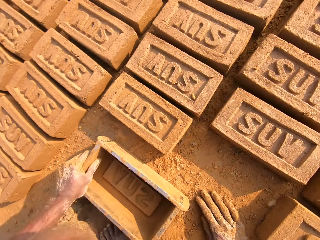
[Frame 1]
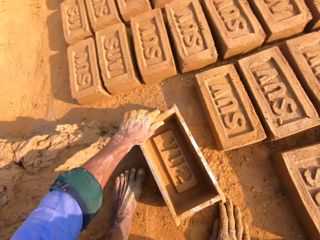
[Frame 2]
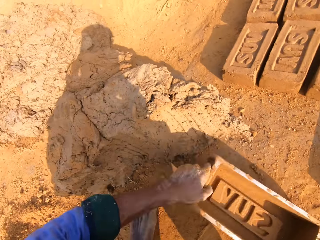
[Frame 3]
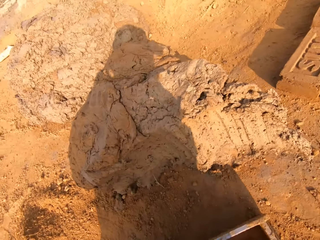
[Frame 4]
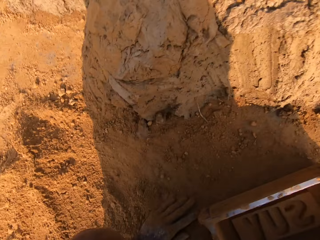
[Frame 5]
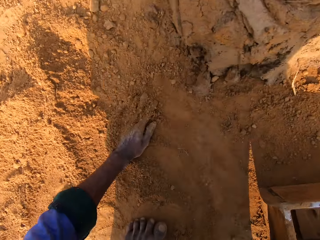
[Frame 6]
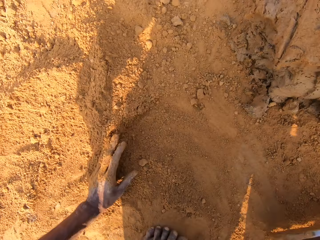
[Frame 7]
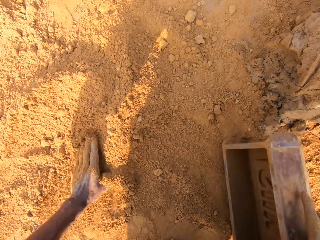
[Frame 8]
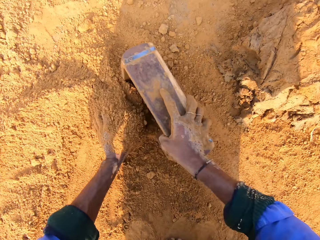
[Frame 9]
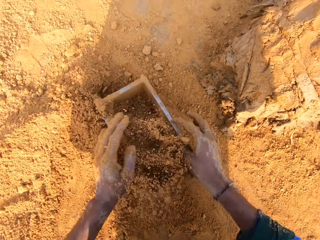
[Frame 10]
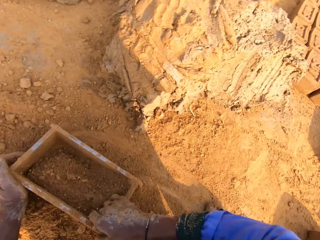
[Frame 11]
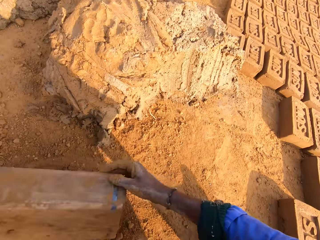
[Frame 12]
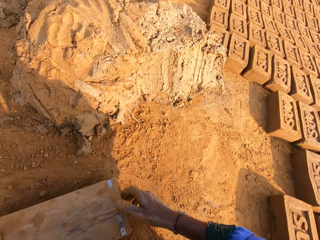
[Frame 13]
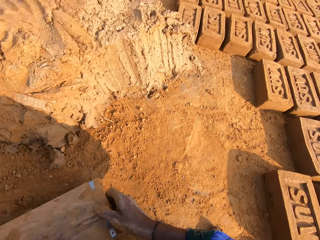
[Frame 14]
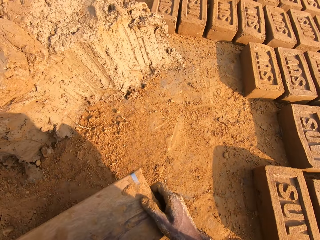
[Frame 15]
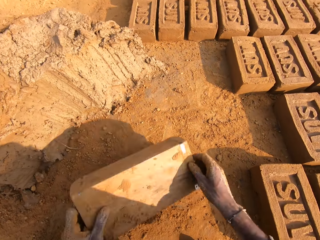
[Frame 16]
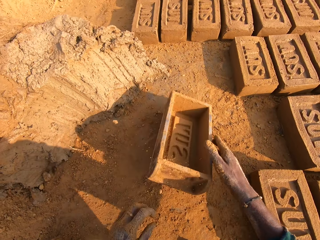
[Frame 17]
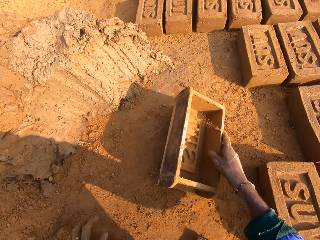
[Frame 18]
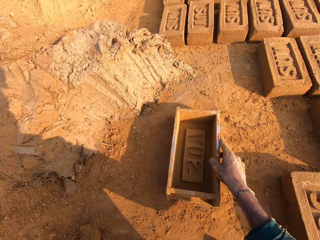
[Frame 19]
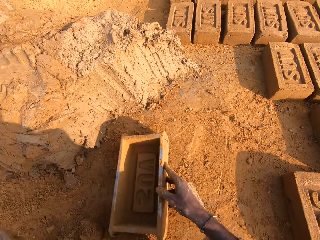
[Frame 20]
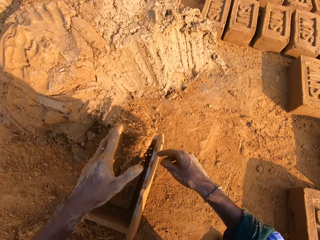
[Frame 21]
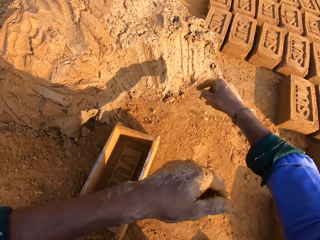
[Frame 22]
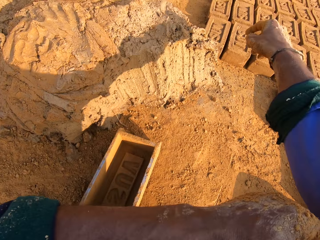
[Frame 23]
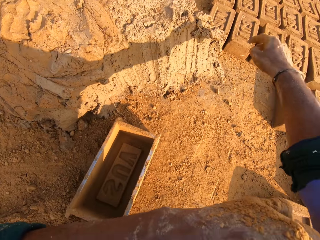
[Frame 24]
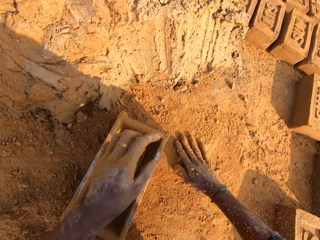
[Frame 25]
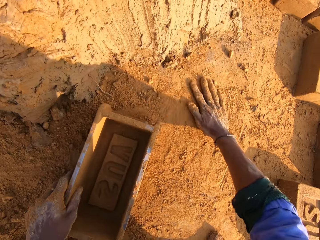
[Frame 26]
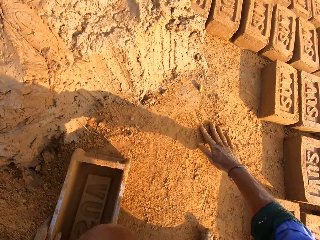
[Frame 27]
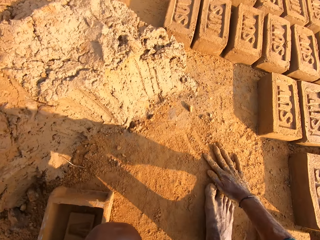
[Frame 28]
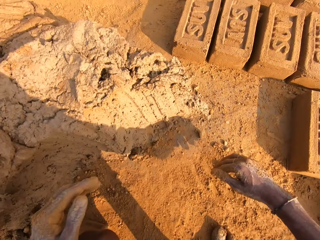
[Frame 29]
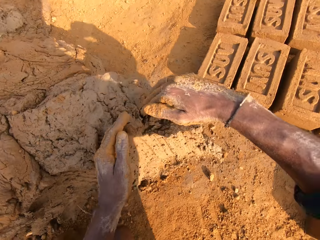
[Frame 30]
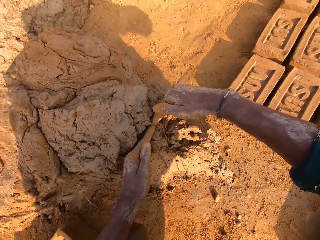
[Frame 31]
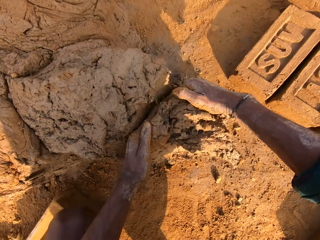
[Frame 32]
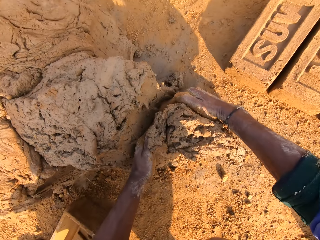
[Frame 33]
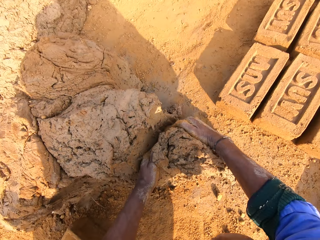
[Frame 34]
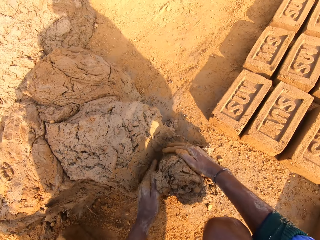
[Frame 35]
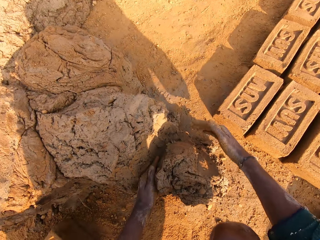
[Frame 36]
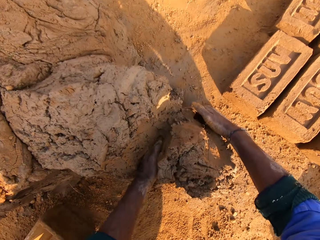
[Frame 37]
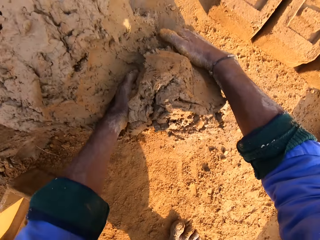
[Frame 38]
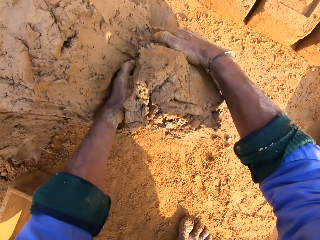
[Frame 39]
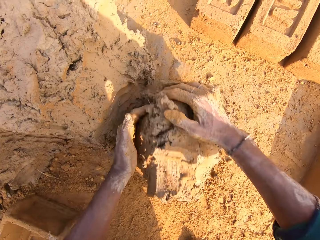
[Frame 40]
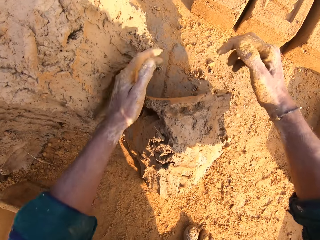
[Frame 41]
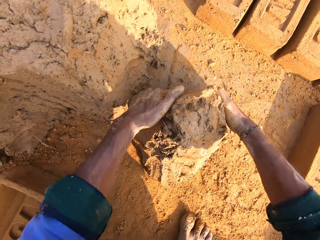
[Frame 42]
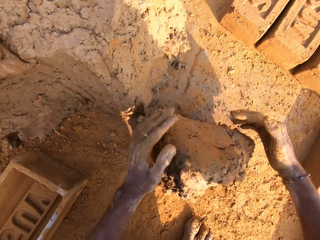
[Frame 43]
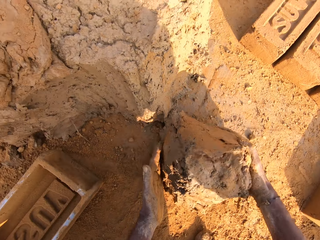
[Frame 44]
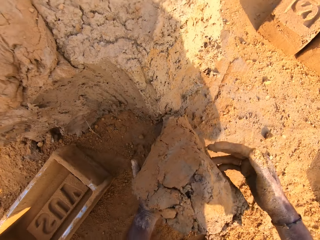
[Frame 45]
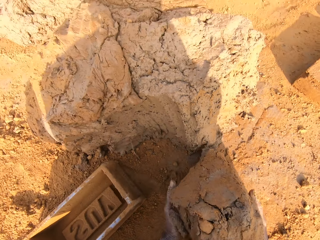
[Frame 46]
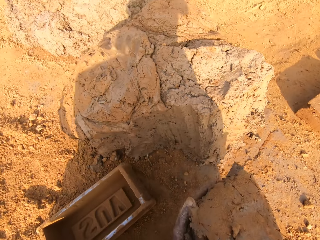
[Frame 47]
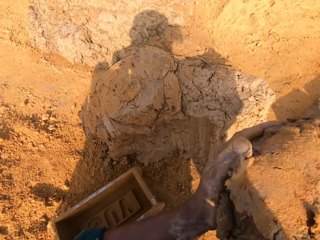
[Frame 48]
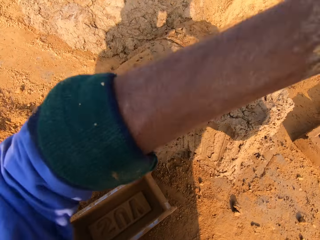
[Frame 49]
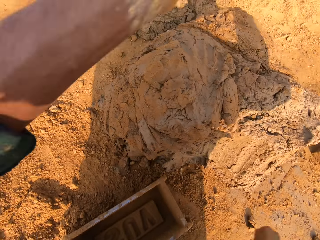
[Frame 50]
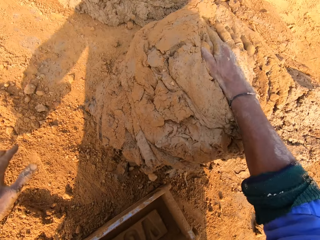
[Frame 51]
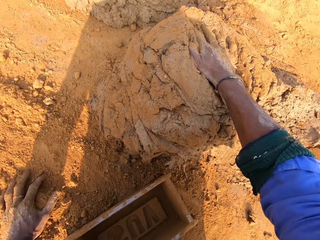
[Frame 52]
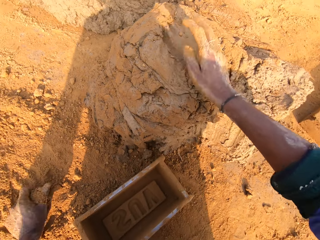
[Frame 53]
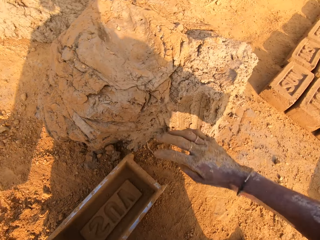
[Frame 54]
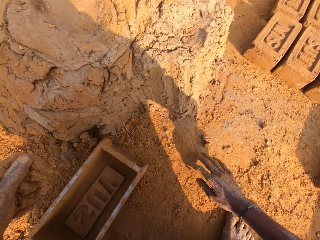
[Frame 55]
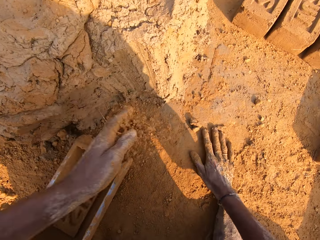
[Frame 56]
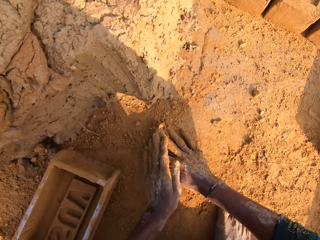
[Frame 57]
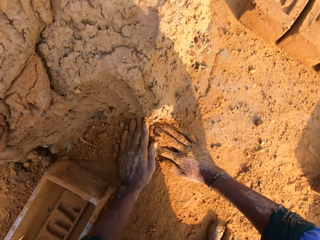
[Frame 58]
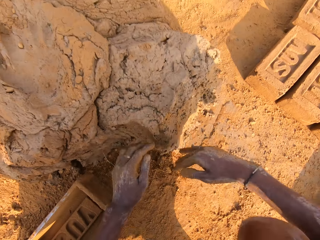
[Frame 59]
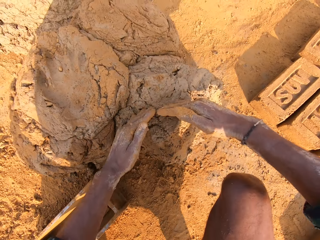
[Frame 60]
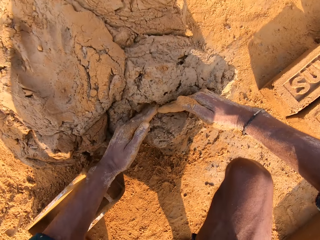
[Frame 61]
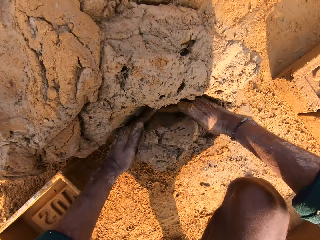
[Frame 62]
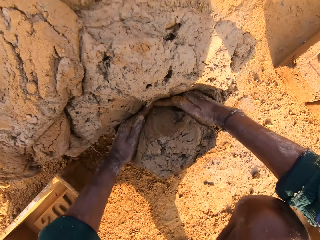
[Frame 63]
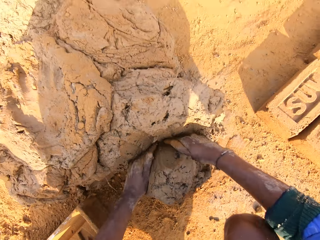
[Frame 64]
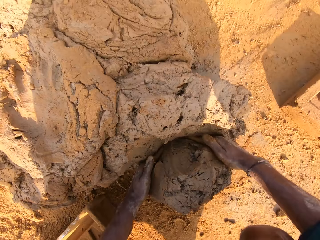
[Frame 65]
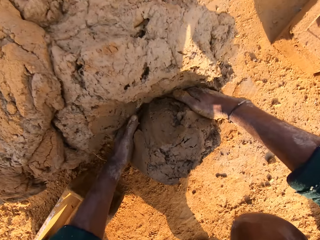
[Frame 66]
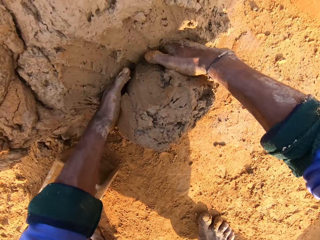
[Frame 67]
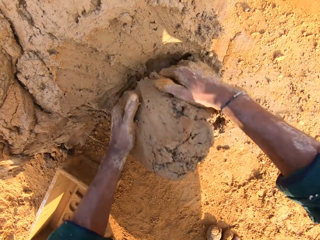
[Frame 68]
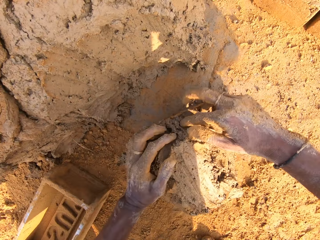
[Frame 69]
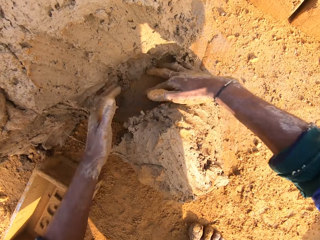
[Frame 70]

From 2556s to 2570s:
The camera wearer collects the soil. He puts sand or soil in the brick mold. He pours the sand in the brick mold. He throws the brick mold. He pulls the brick mold. He folds the cloth. He pulls the sleeve of his sweater. He cuts a small amount of mortar or mud from the heap of mortar. He rolls the mud. He picks the mud. He throws the mud. He drops the mortar on the heap of the mortar. He touches the soil. He cuts a small amount of mortar from the heap of mortar.

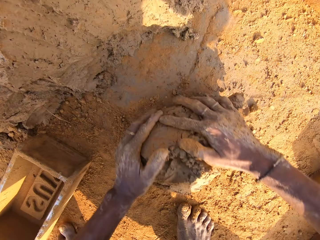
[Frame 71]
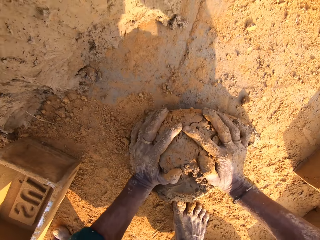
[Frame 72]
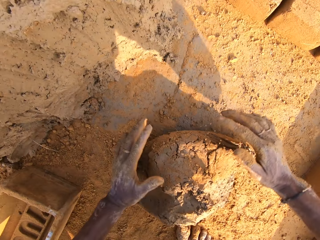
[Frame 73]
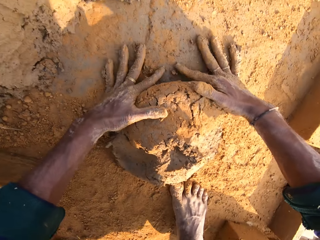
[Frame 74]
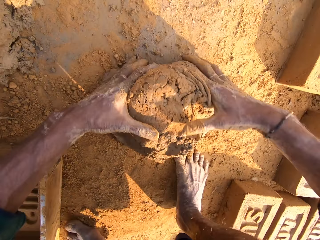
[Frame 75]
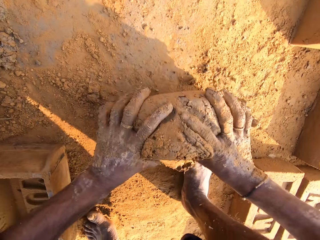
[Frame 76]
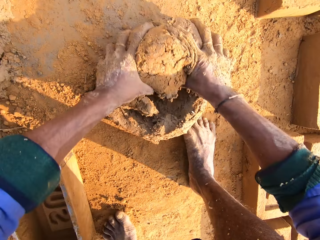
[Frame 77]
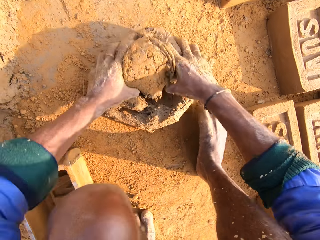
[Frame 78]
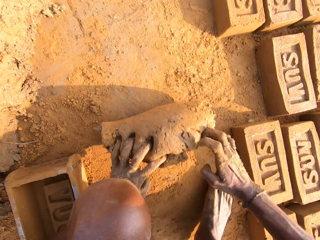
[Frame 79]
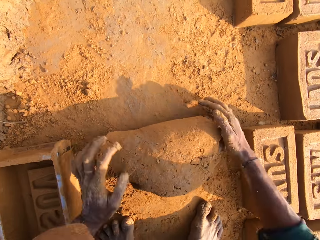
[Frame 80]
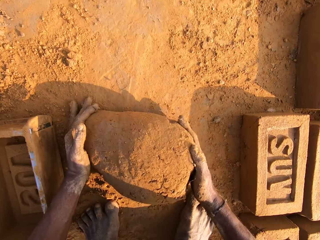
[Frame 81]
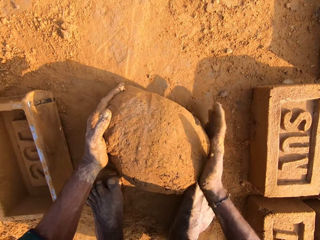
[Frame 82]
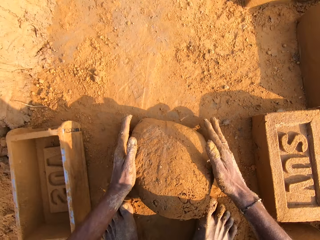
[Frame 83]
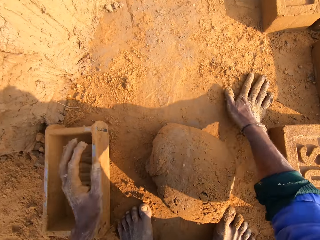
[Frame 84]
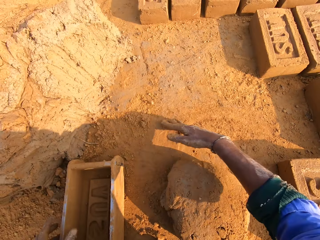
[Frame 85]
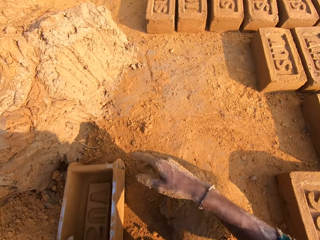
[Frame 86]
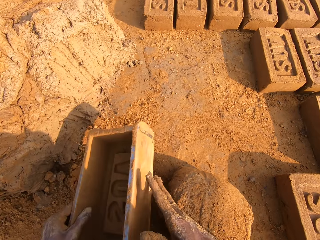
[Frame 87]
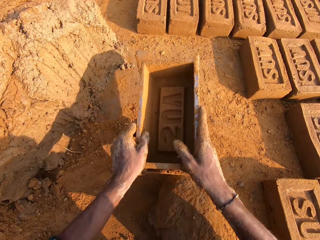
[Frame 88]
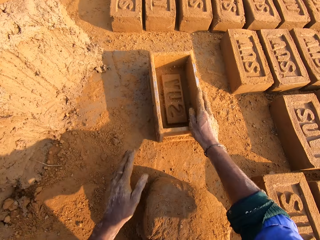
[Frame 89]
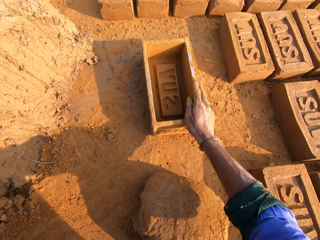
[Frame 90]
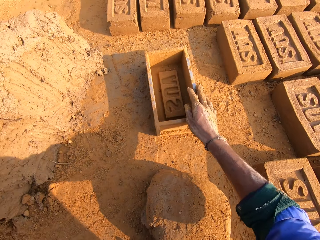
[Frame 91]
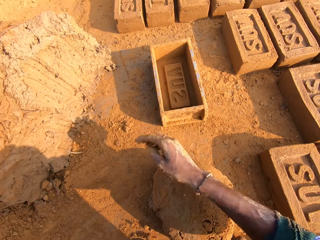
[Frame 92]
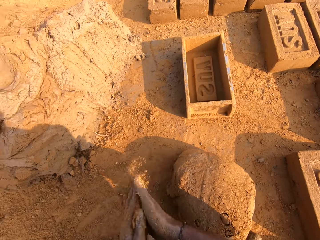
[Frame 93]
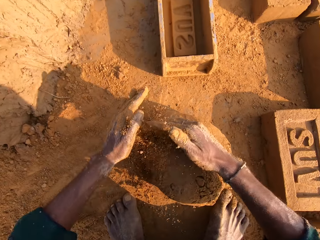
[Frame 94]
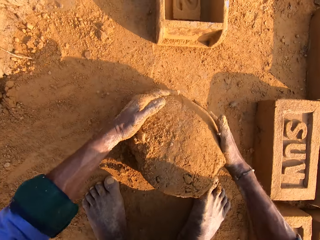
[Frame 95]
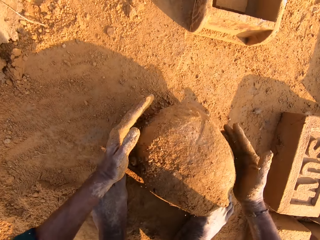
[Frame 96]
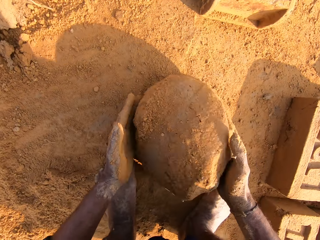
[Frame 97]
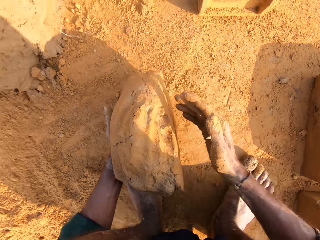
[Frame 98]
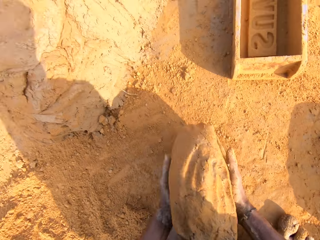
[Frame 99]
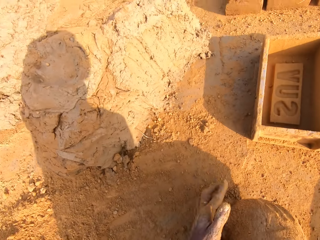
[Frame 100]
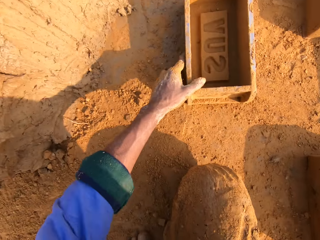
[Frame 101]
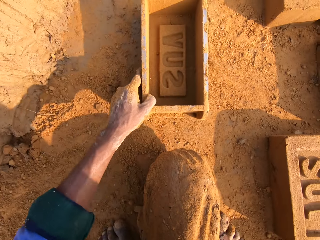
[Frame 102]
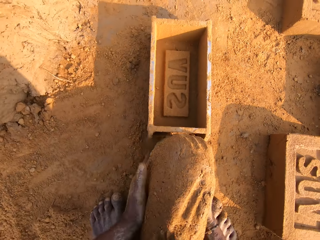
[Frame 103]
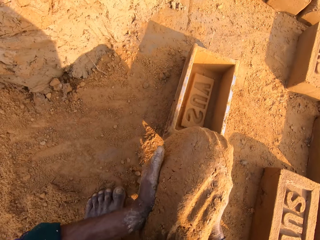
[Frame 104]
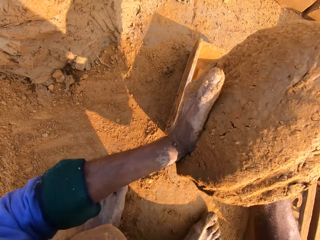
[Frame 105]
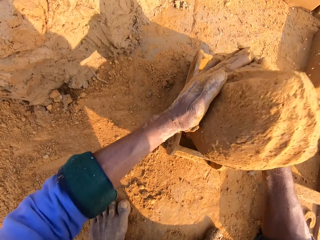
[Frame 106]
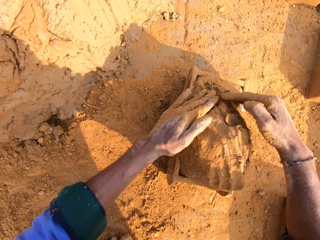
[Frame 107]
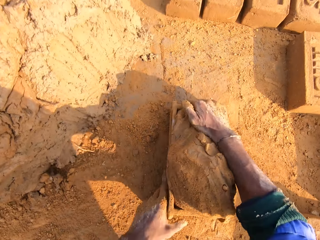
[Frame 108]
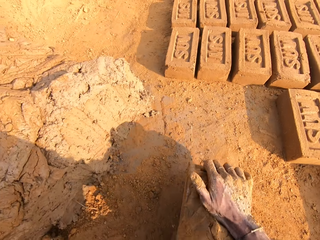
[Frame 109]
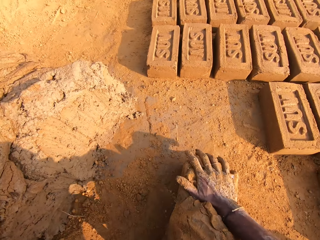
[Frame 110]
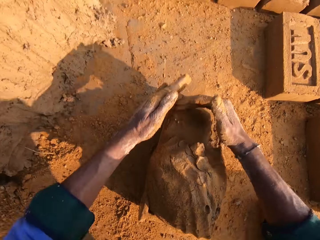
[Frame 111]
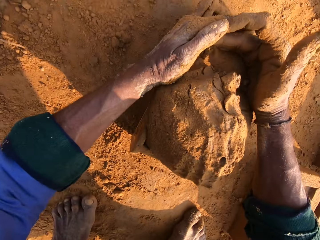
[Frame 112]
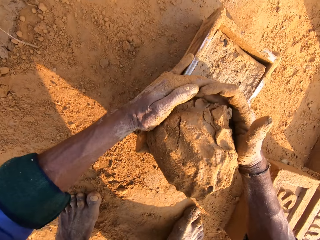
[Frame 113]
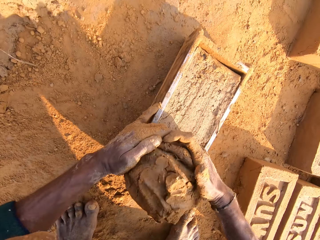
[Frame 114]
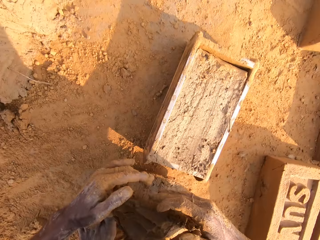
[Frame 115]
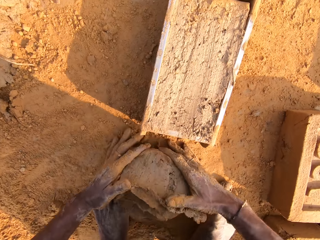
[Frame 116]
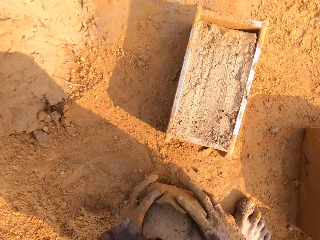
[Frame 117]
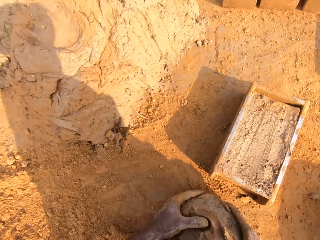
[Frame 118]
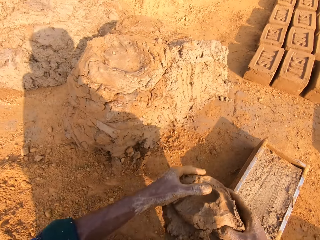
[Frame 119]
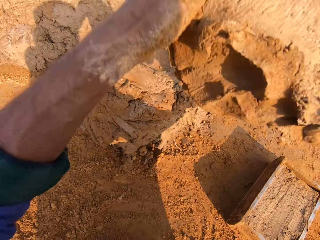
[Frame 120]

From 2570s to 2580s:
The camera wearer rolls the mortar or mud on the ground. He touches the soil. He picks the brick mold. He moves the brick mold. He puts the brick mold on the ground. He touches the soil. He picks the mud. He picks the brick mold. He drops the mortar in the brick mold. He presses the mud. He cuts the mud. He removes excess mortar with his hands.
